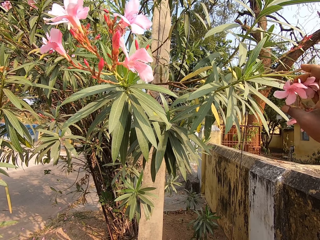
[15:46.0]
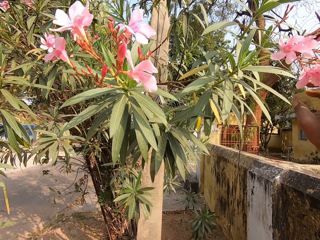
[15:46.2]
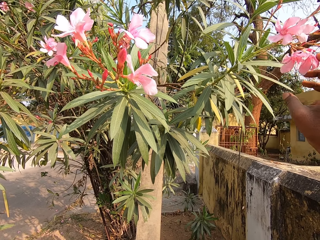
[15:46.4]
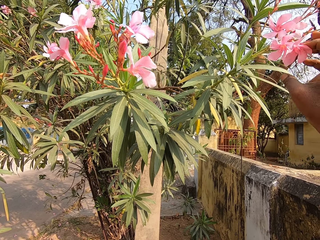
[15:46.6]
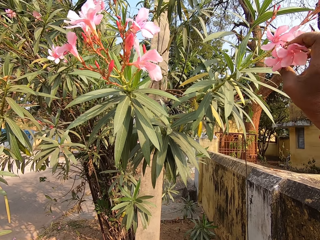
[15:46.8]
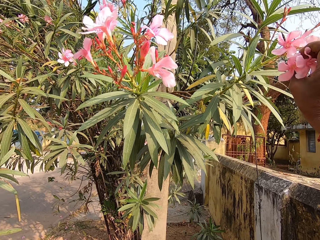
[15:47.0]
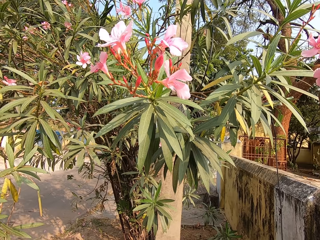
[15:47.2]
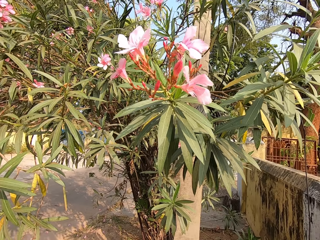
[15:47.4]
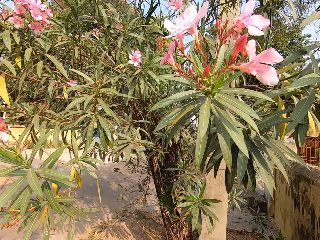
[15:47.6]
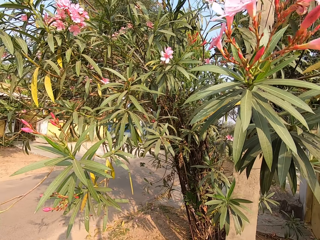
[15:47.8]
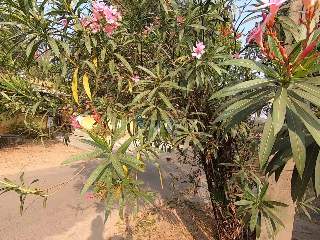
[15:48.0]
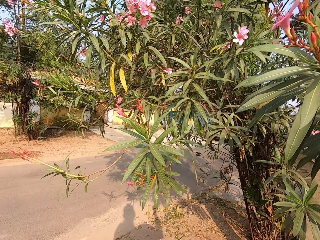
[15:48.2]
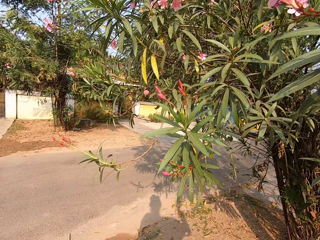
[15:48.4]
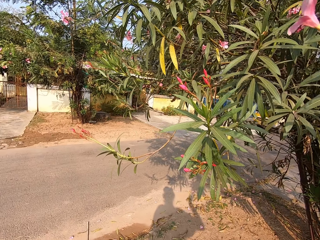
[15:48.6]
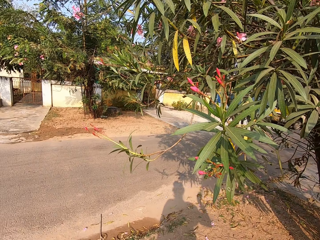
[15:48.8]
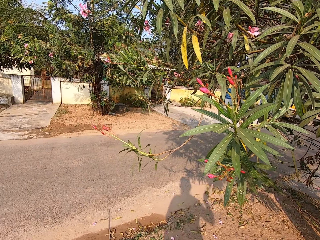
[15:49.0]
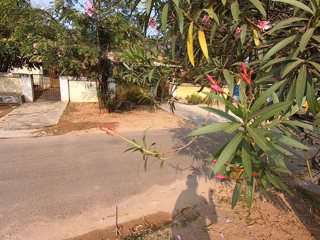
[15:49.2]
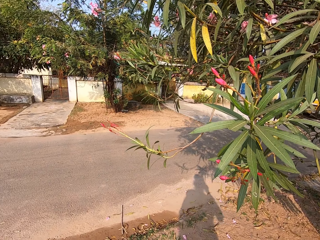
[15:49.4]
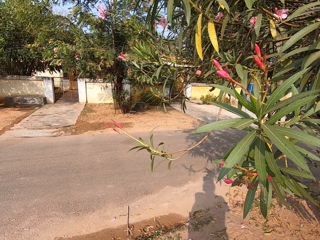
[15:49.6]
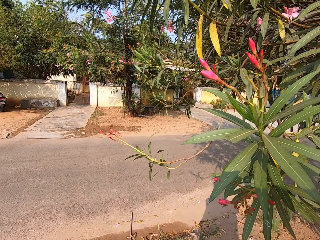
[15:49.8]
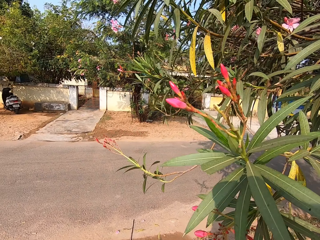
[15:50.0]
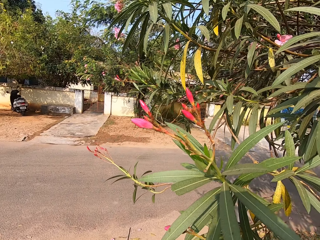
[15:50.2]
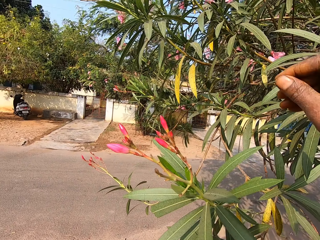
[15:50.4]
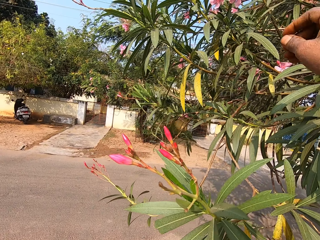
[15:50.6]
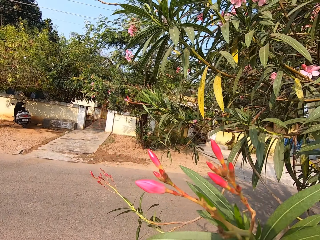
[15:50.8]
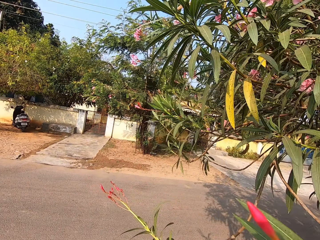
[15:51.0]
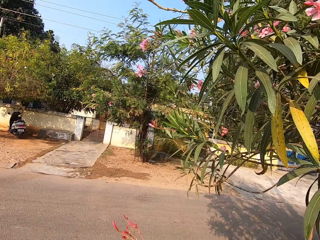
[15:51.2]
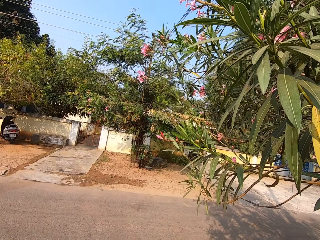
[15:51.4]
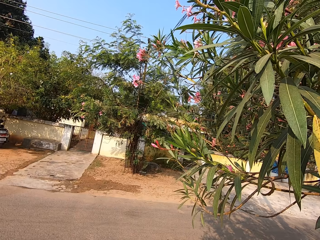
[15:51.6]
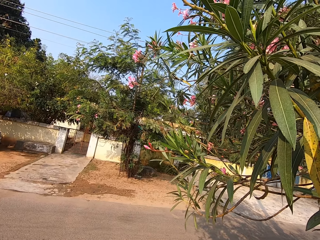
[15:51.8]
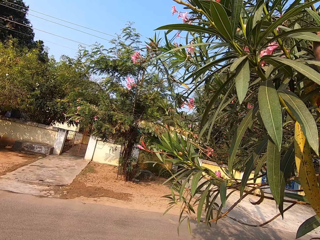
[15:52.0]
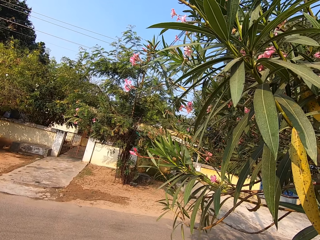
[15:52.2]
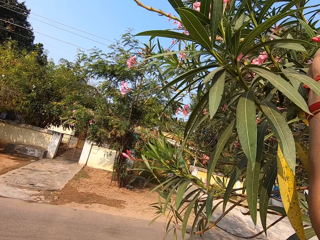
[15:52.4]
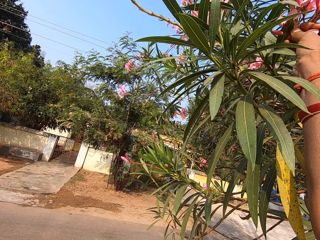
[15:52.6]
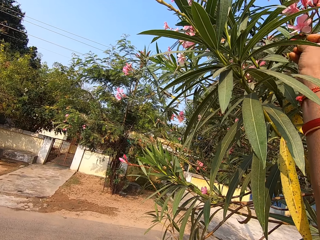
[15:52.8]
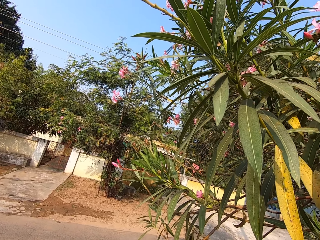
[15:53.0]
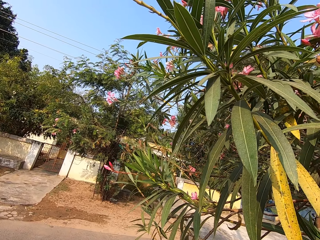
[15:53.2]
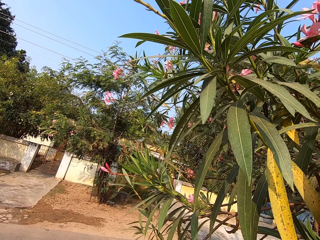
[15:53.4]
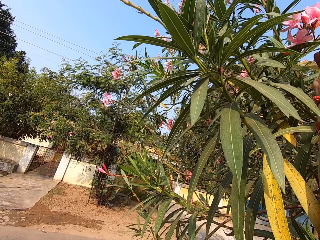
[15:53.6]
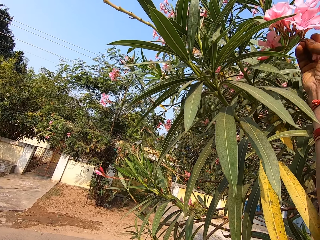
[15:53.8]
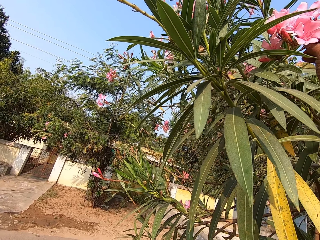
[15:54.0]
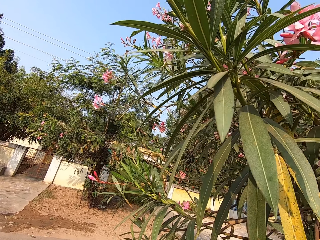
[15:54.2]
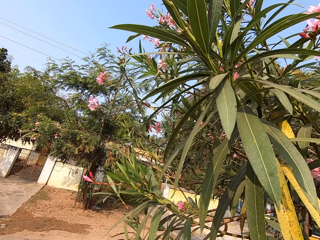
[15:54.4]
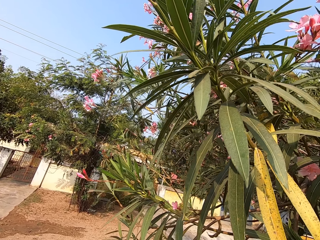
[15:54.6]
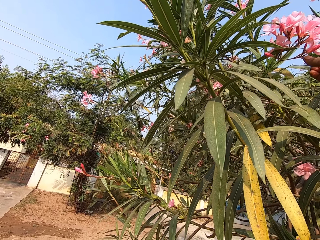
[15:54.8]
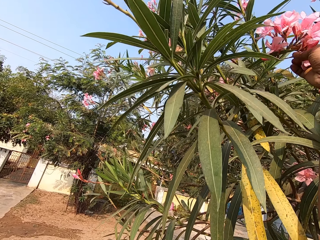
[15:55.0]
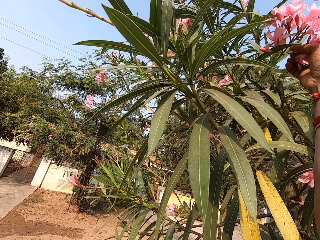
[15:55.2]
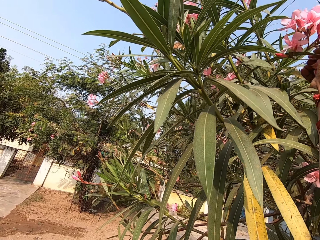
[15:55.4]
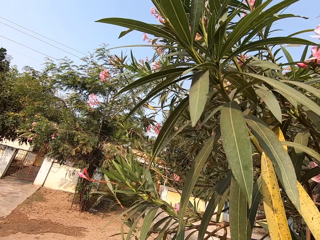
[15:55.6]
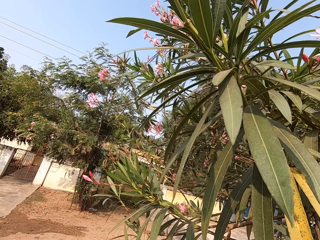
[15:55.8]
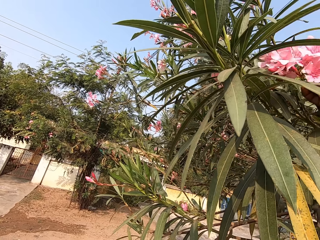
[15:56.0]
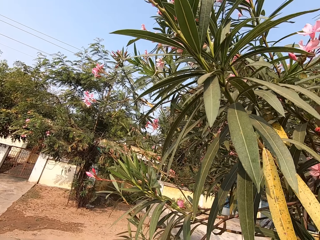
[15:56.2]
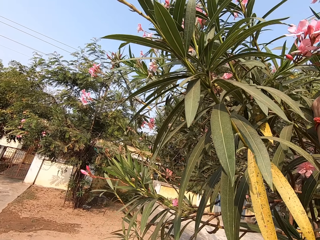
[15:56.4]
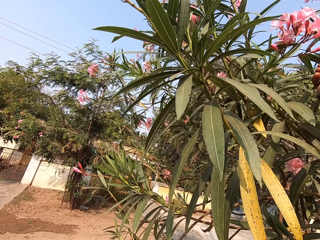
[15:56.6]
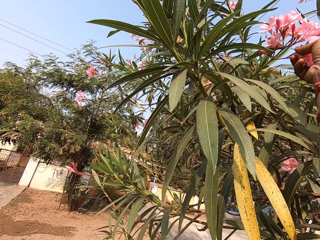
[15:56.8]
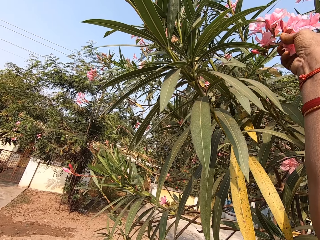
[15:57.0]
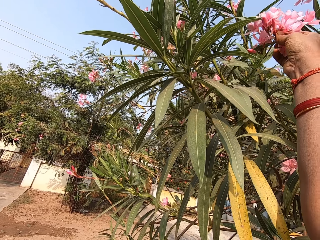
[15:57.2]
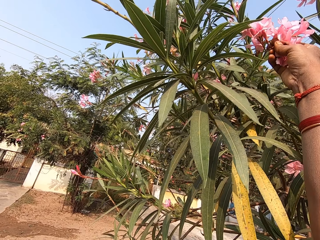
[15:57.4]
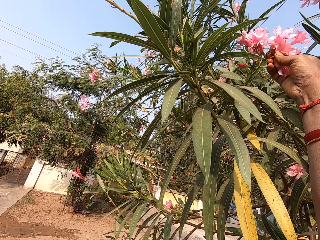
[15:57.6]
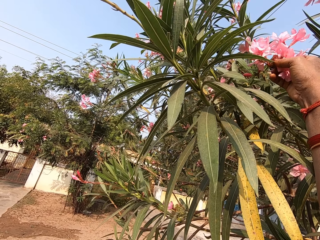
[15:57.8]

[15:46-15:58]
The camera wearer plucks a petal from the tree with his right hand. He places the petal in the basket in his left hand with his right hand. He plucks petals from the tree with his right hand.

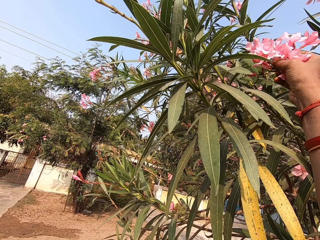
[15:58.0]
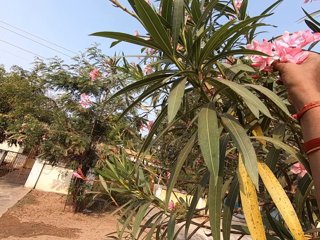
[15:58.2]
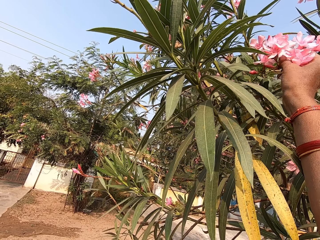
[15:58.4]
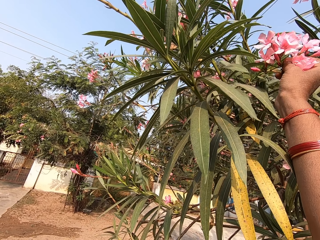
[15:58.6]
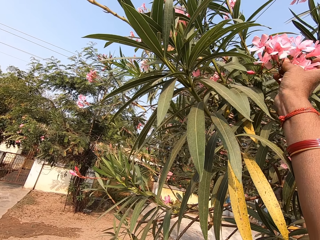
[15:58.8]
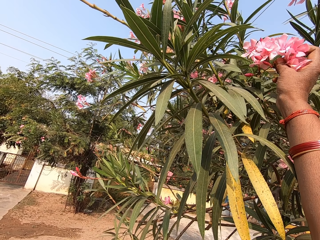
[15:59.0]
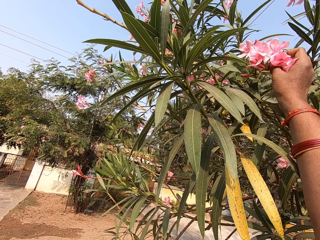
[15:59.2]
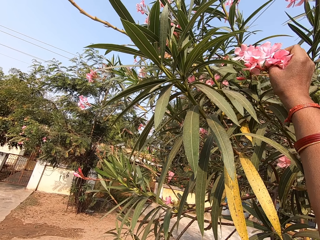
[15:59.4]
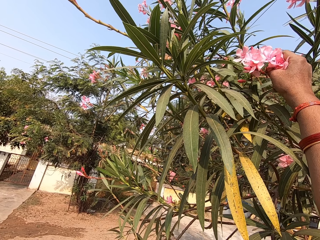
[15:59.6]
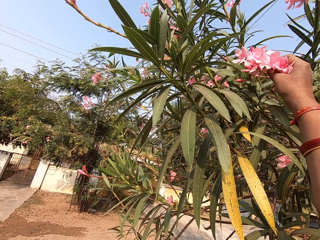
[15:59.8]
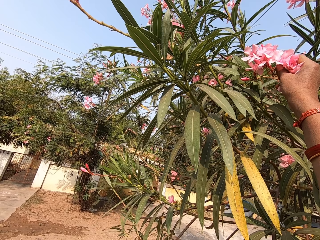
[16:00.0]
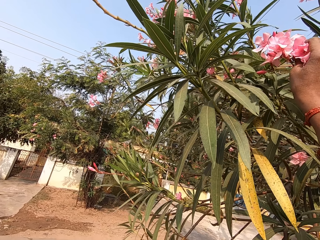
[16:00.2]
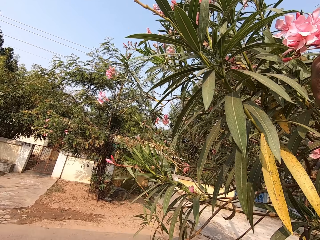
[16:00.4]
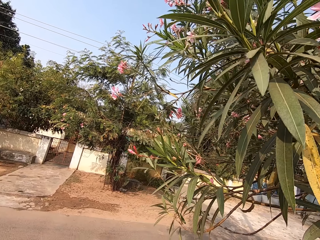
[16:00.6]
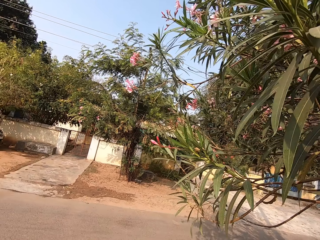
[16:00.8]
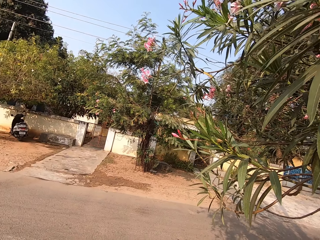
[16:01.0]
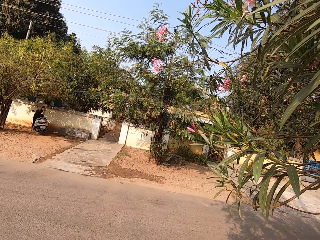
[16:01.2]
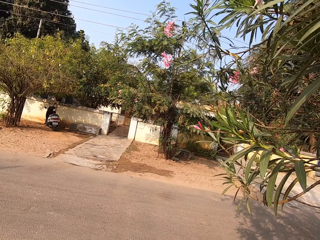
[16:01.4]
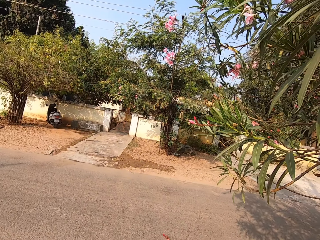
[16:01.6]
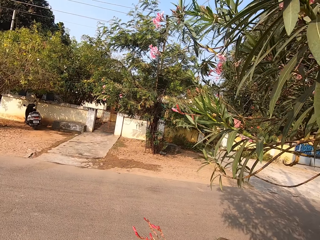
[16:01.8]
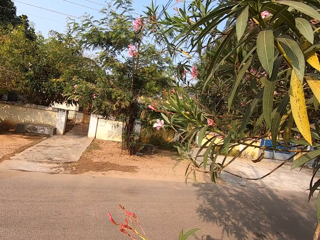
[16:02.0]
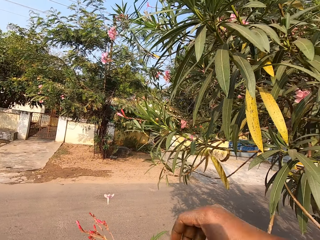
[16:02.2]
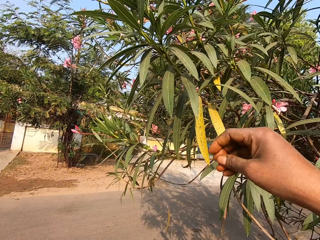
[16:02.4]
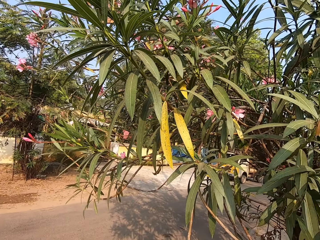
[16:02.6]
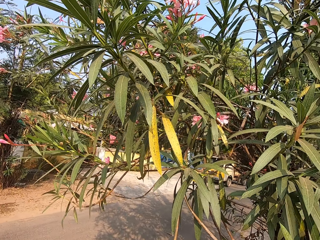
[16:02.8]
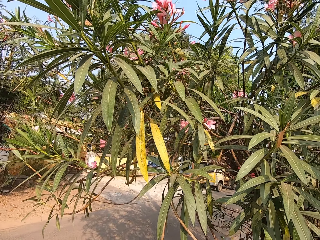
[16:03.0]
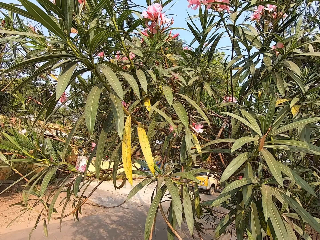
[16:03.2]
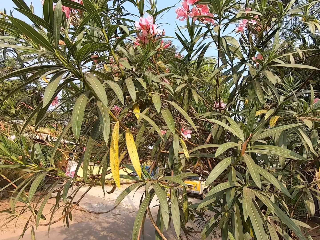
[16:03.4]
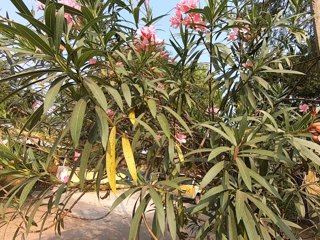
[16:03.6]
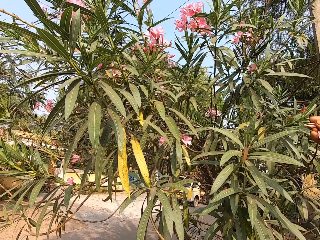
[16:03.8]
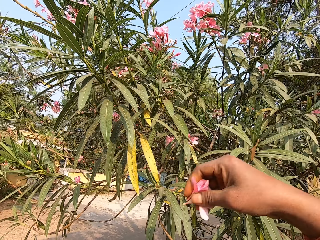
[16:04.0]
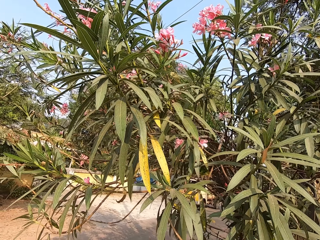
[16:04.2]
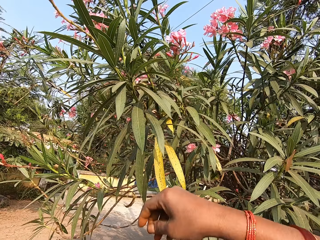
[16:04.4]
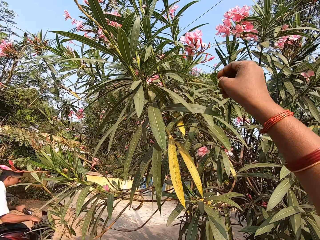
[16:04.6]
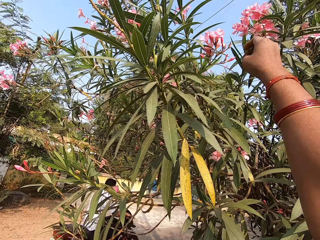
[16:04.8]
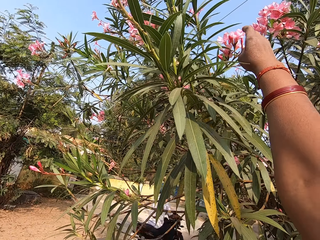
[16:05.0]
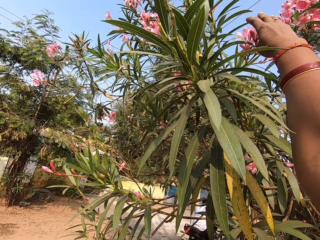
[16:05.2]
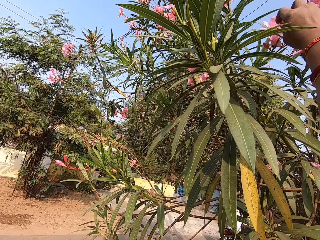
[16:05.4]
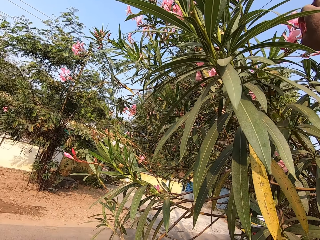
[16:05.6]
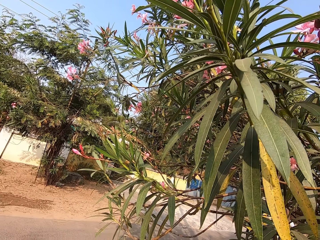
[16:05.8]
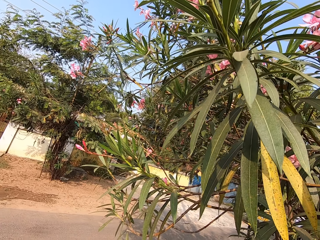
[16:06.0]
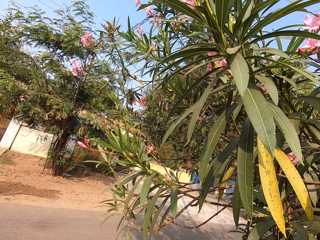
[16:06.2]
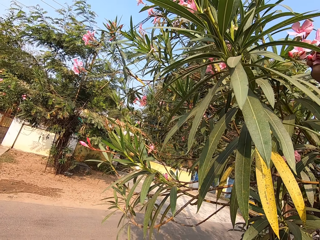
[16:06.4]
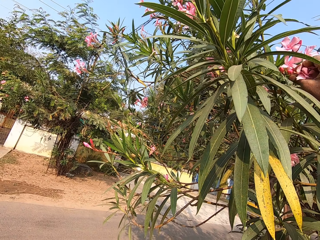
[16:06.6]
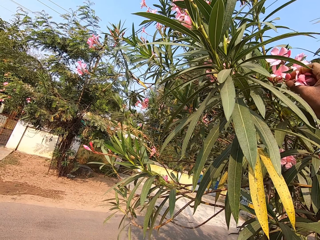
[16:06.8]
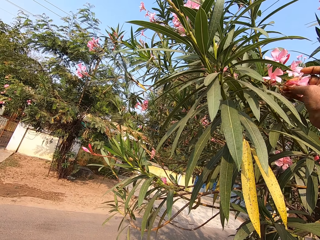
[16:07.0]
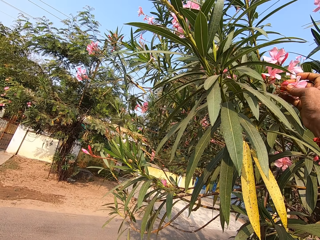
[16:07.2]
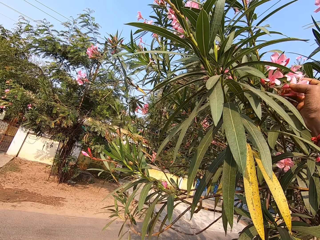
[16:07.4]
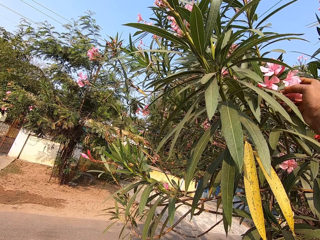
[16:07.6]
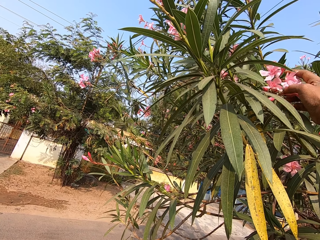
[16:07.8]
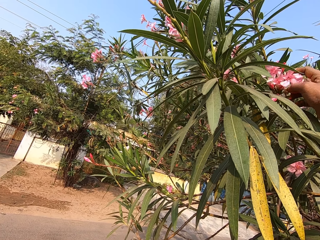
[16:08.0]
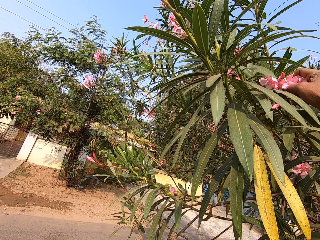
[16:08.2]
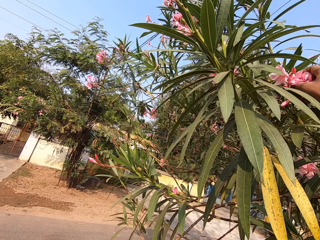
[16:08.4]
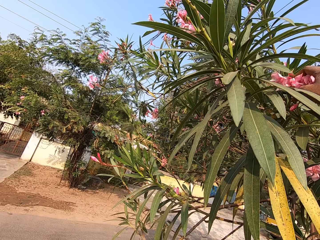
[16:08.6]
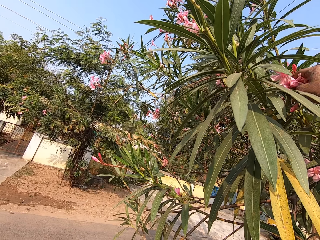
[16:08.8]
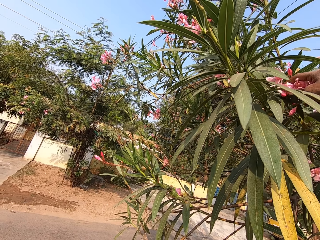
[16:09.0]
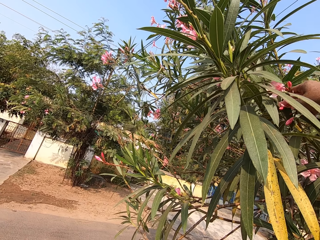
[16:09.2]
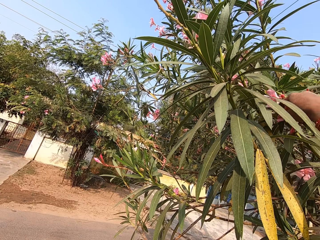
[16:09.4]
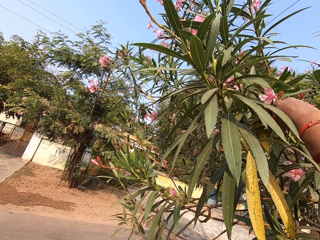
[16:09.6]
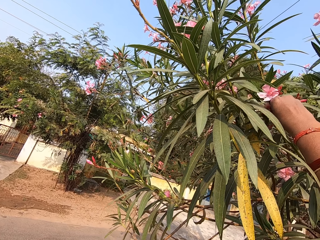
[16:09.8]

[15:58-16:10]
The camera wearer places the petals in the basket in his left hand with his right hand. He plucks a petal from the tree with his right hand. He places the petal in the basket in his left hand with his right hand. A man rides a scooter past the camera wearer. The camera wearer plucks petals from the tree with his right hand.
